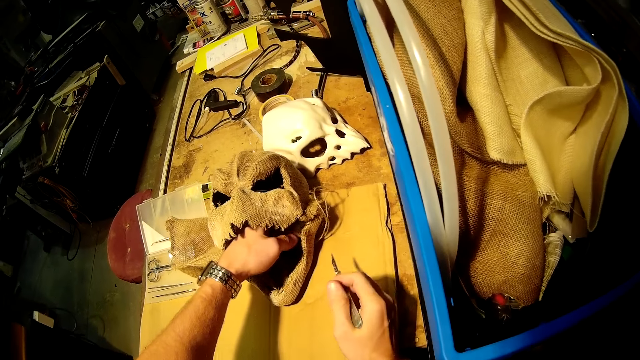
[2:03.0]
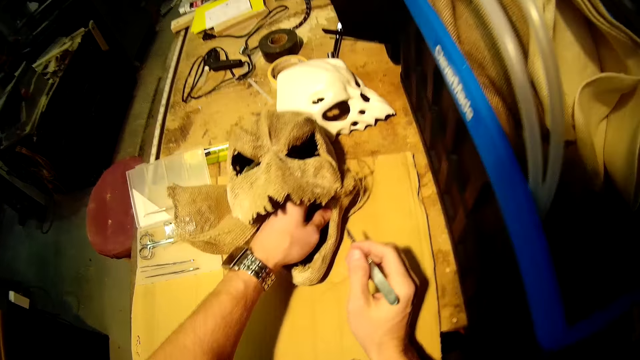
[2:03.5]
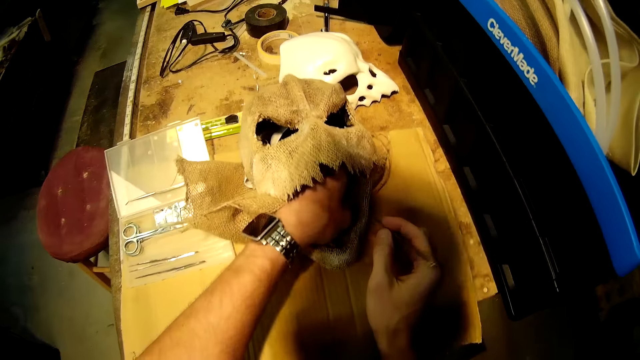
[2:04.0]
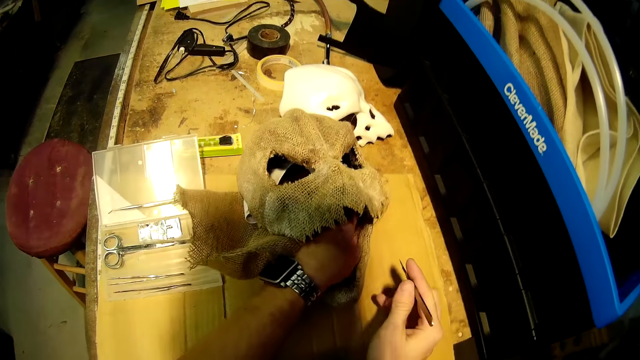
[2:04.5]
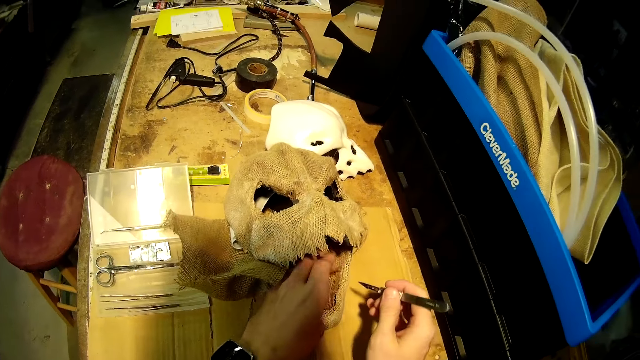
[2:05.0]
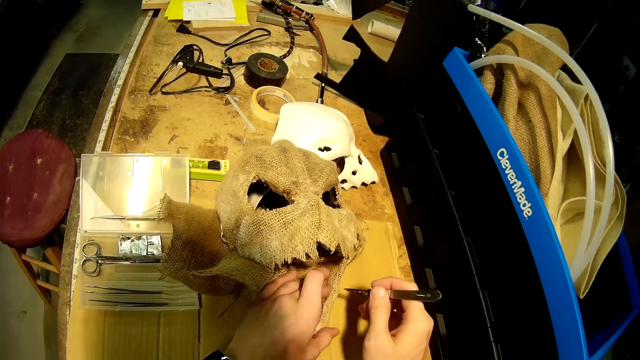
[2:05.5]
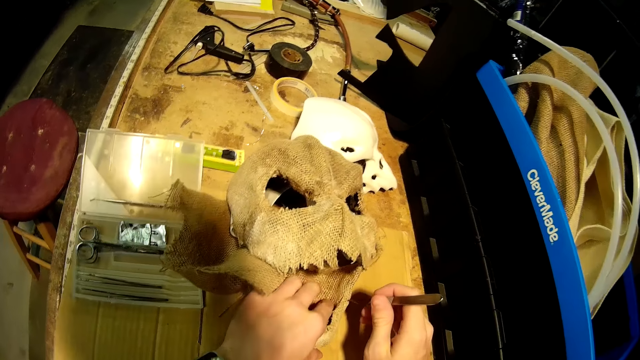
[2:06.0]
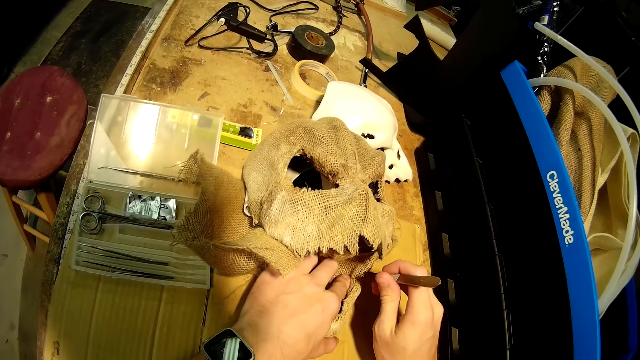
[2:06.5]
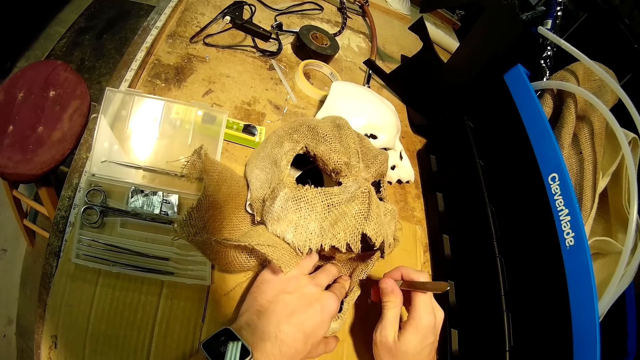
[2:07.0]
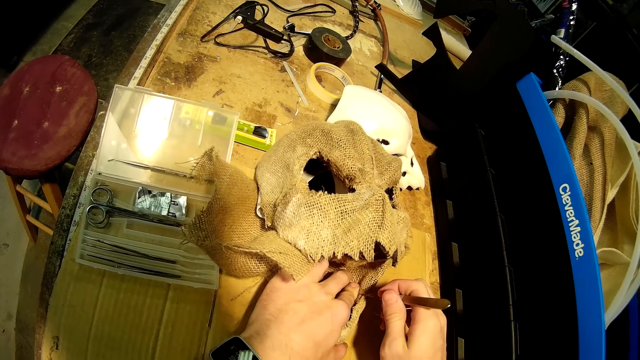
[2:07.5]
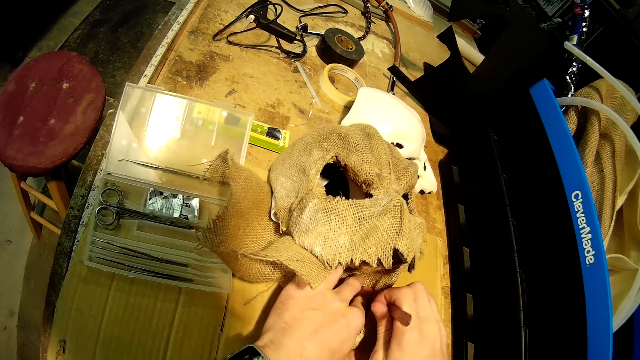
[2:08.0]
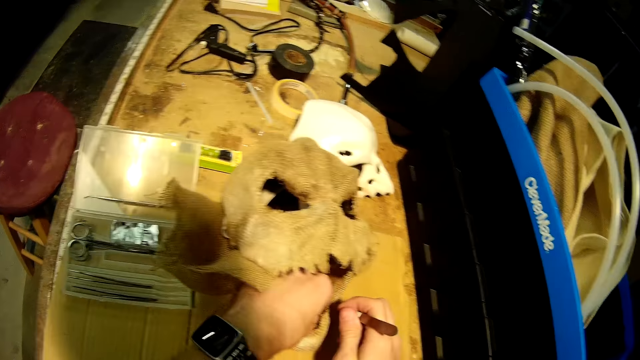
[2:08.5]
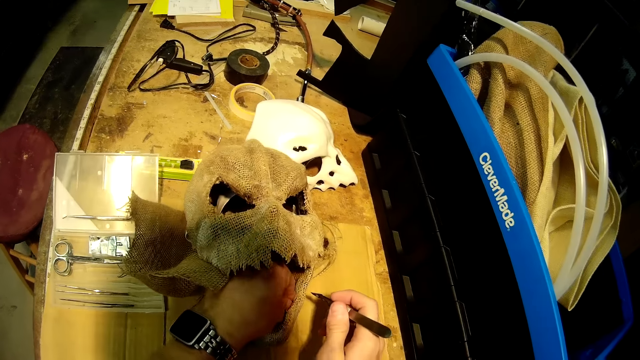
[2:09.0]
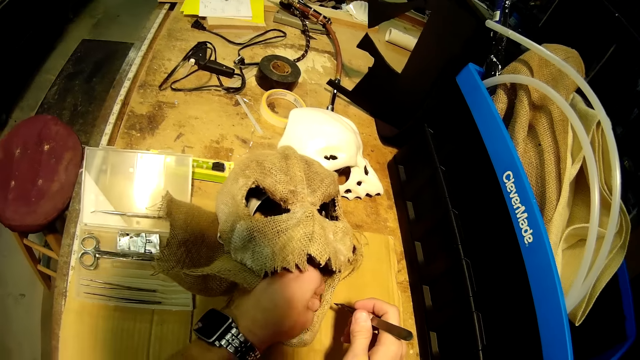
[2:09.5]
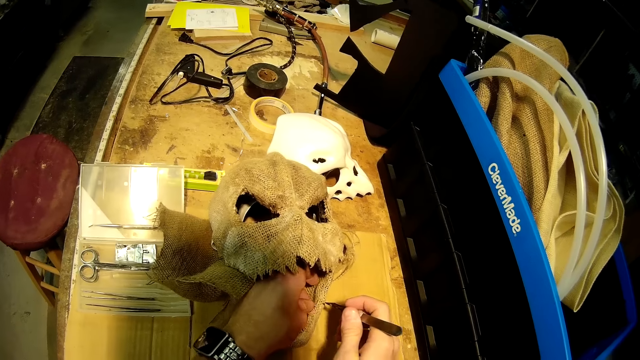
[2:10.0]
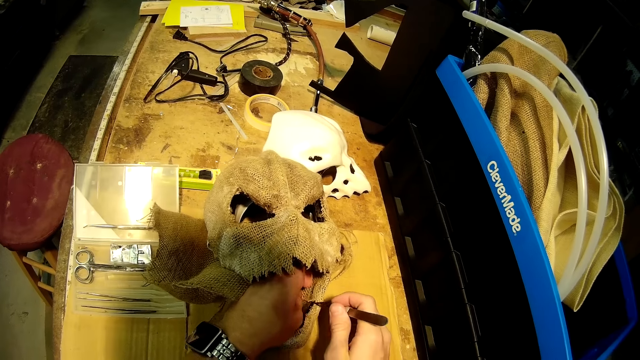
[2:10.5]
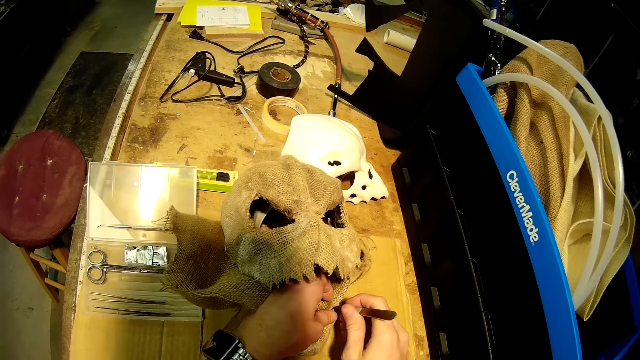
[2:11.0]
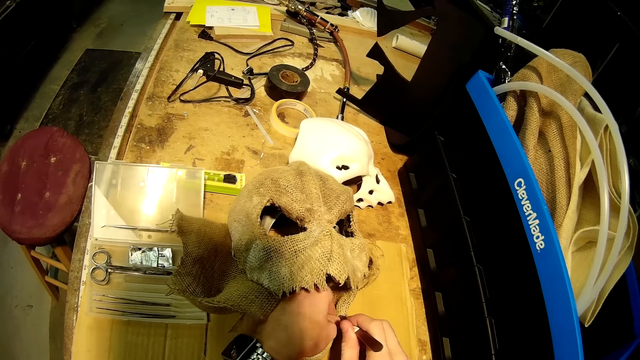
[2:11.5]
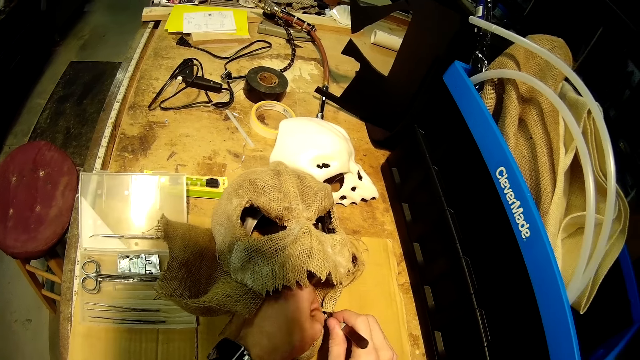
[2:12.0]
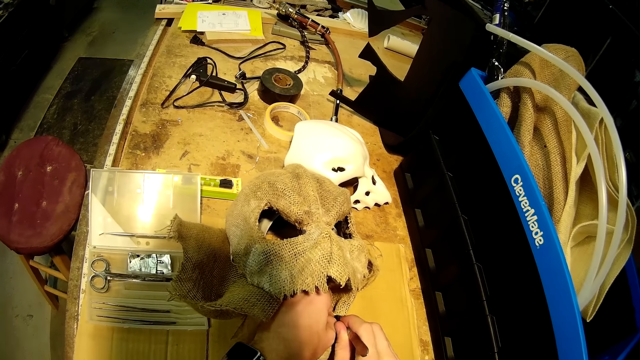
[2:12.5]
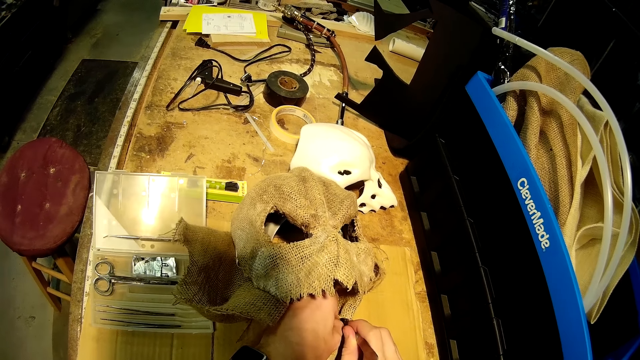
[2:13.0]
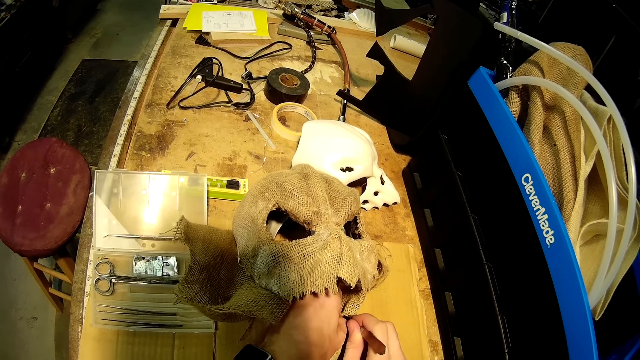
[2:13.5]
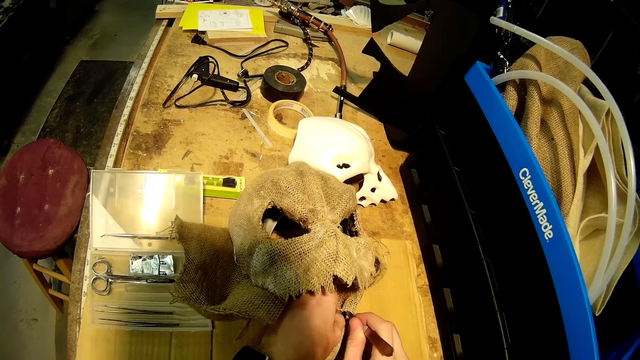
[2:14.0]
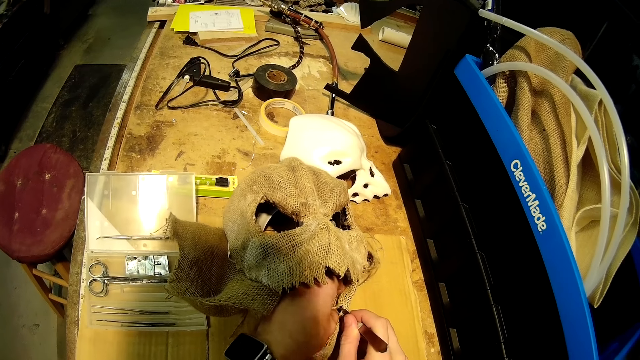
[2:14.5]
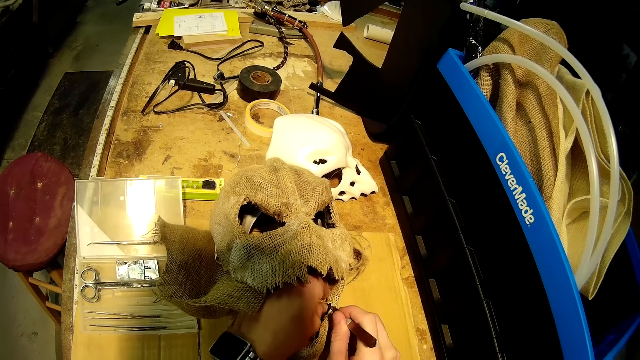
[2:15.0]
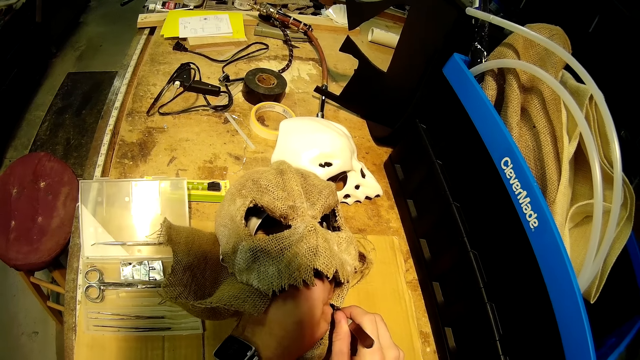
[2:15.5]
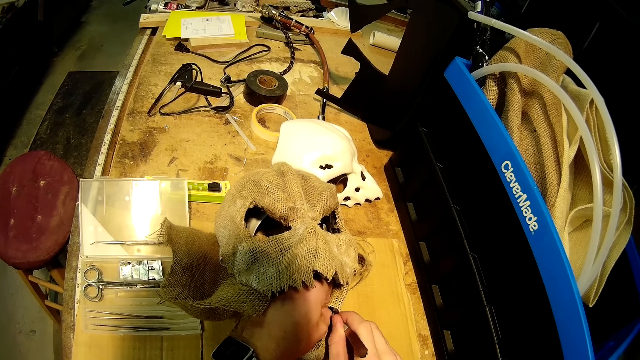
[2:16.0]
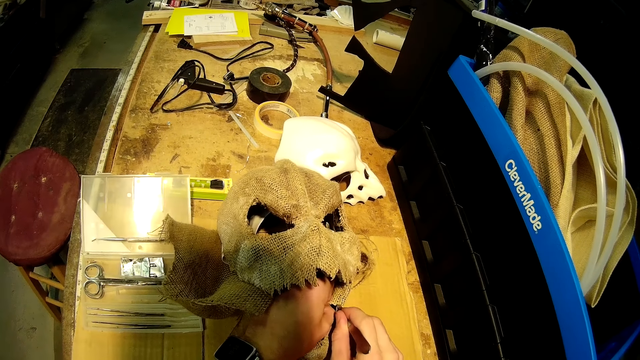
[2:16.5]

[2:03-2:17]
The camera wearer works on the bandit mask with the art cutter in his hand. He cuts the piece of cloth with a scalpel.

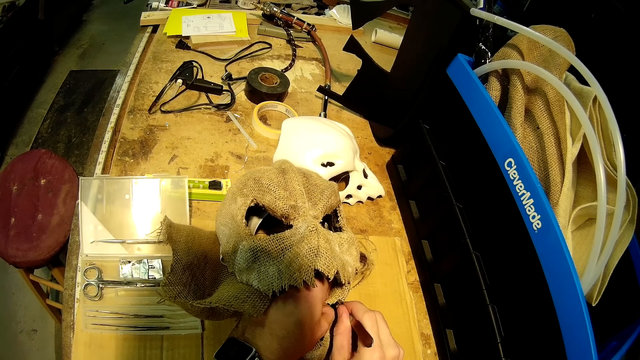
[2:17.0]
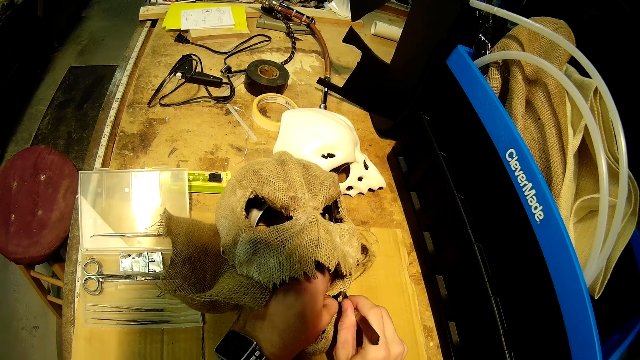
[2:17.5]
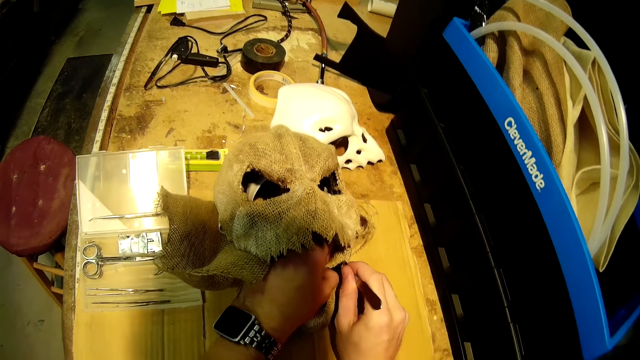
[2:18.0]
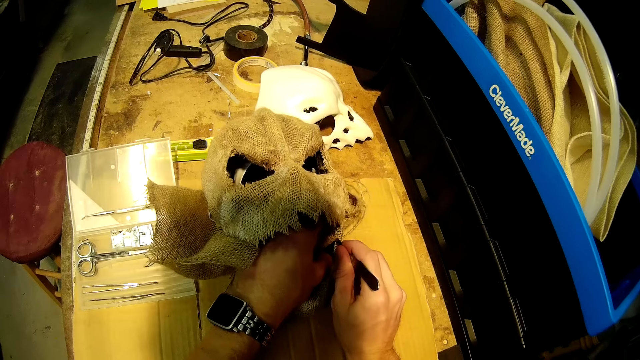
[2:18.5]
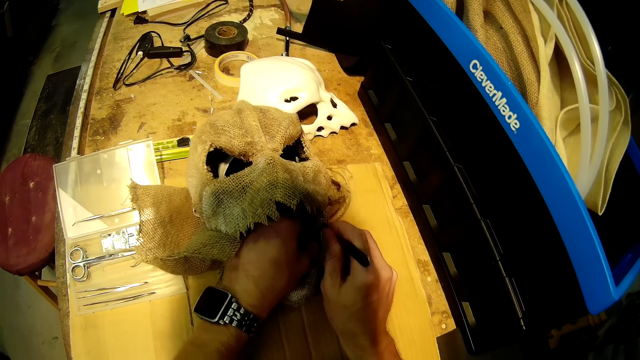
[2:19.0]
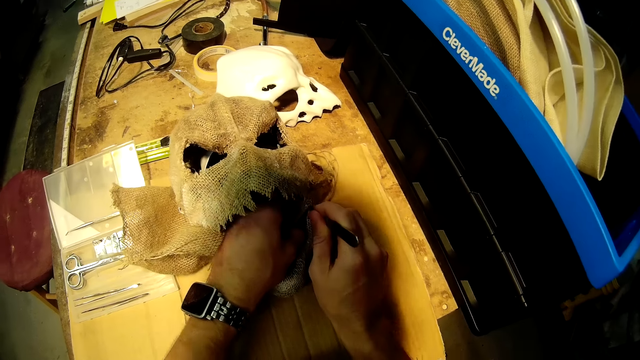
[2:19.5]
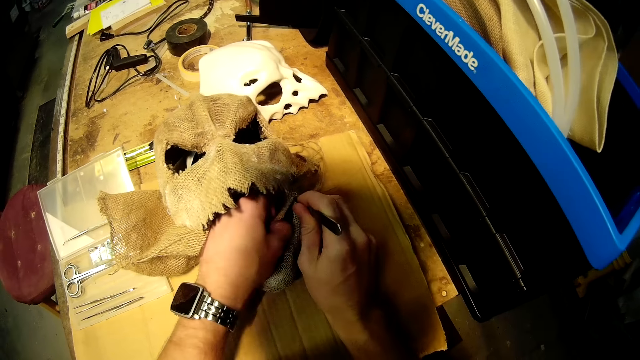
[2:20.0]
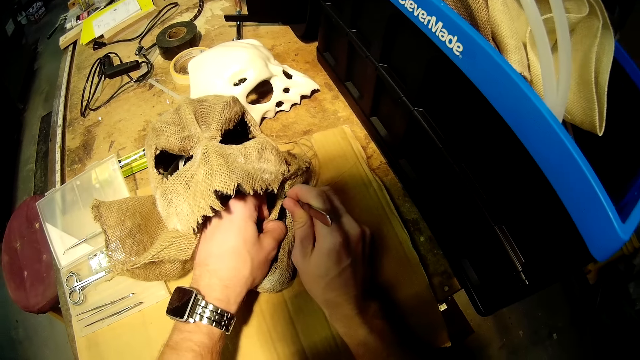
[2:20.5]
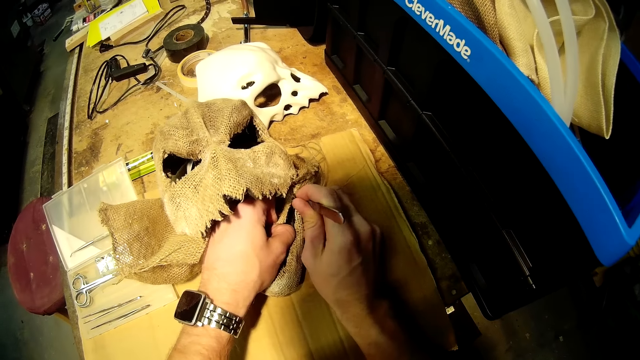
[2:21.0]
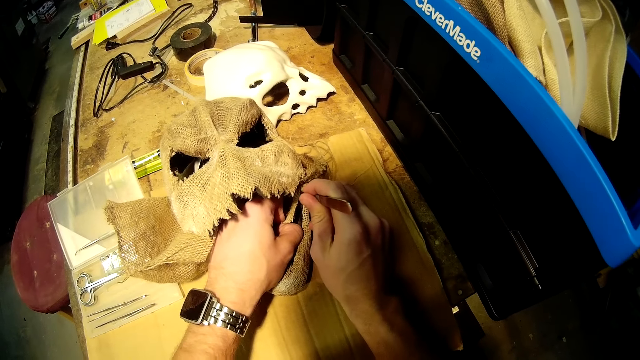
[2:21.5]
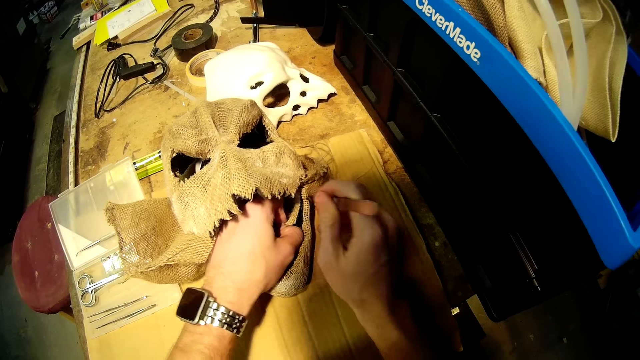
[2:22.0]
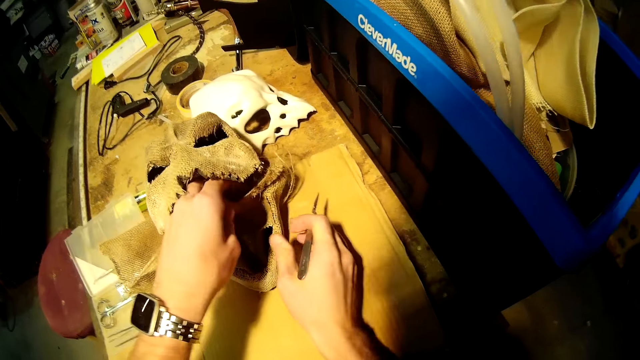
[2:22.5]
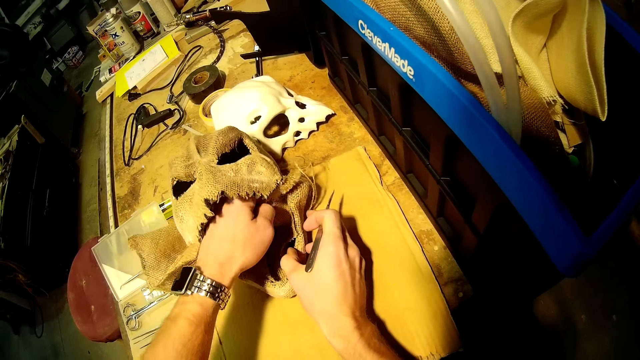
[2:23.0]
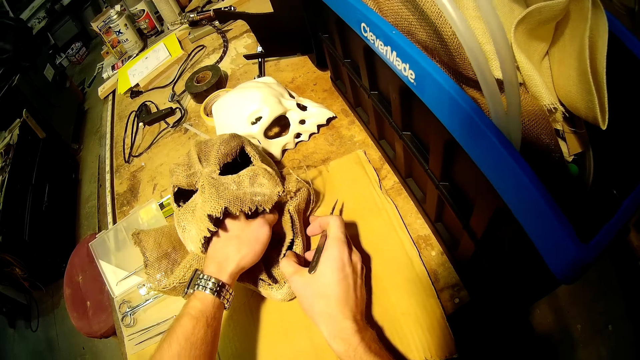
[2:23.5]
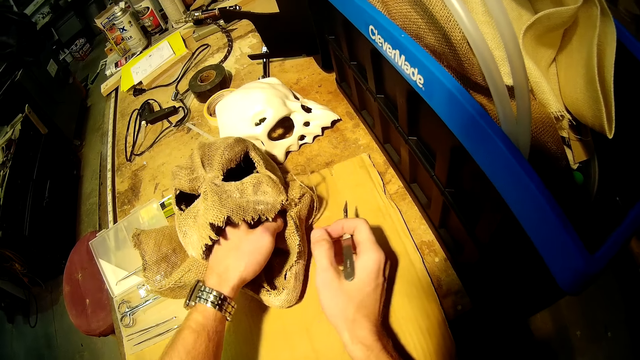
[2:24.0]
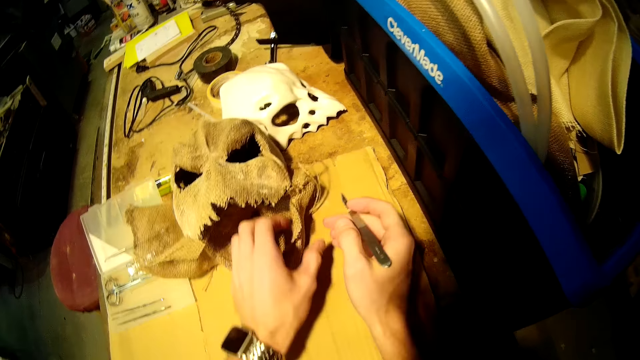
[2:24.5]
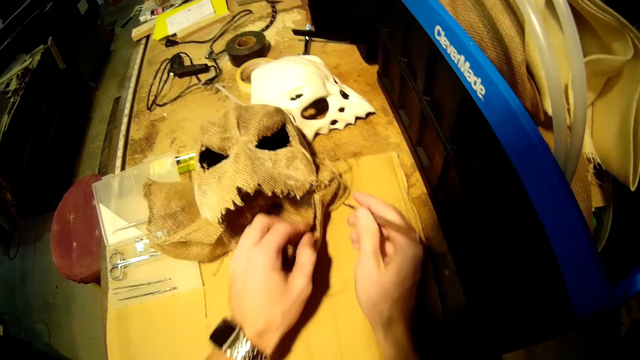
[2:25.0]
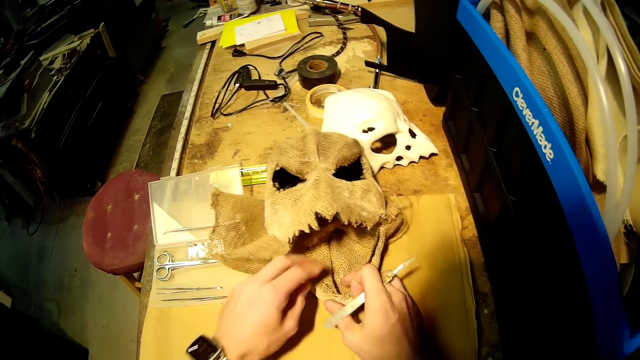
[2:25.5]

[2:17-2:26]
The camera wearer moves a piece of cloth with his left hand.
